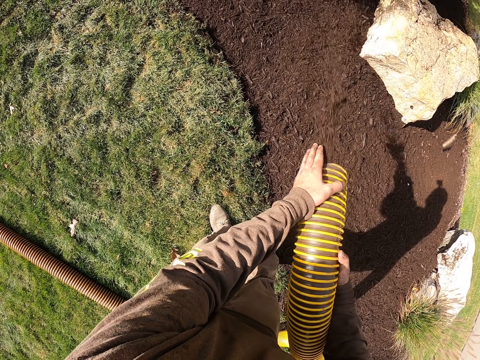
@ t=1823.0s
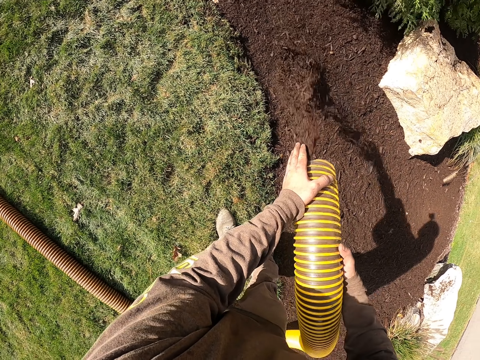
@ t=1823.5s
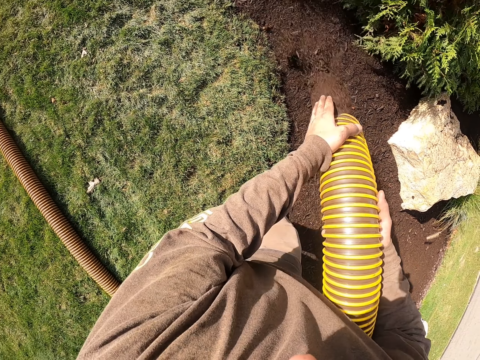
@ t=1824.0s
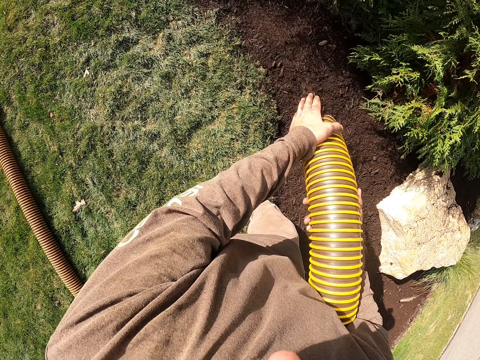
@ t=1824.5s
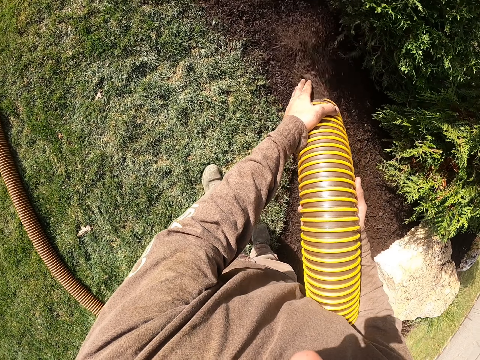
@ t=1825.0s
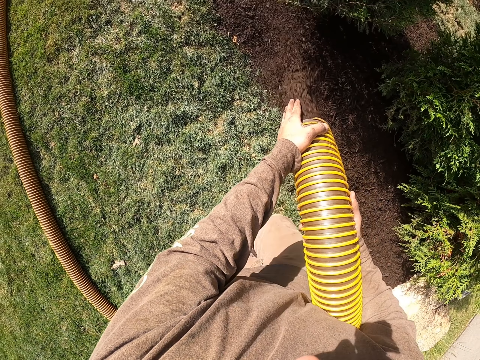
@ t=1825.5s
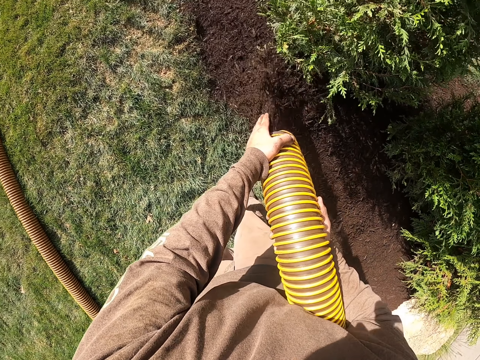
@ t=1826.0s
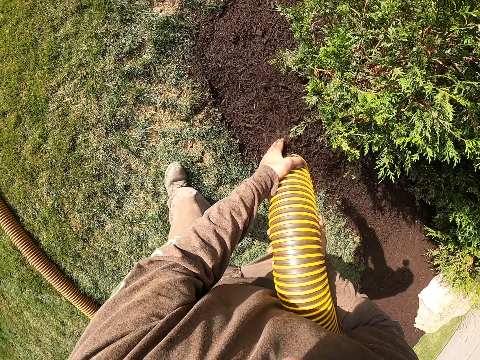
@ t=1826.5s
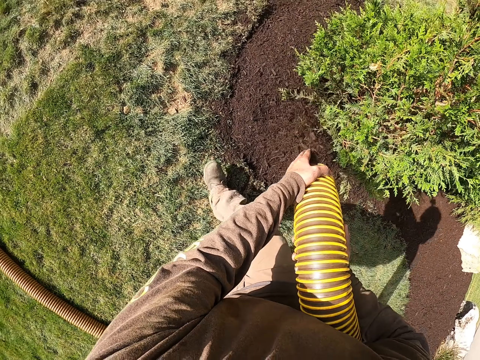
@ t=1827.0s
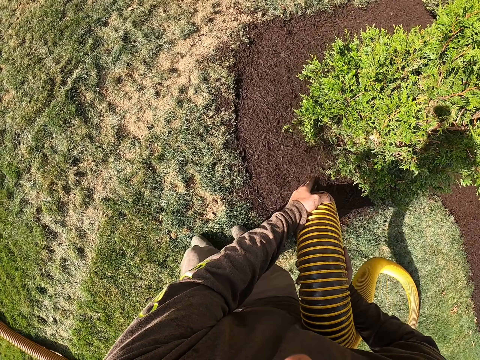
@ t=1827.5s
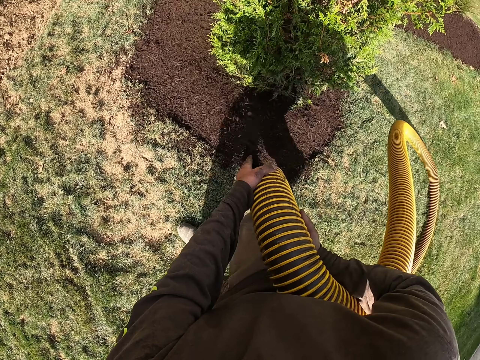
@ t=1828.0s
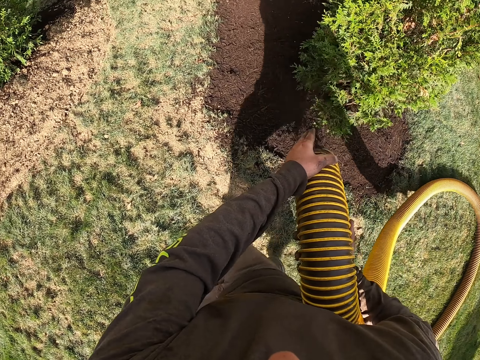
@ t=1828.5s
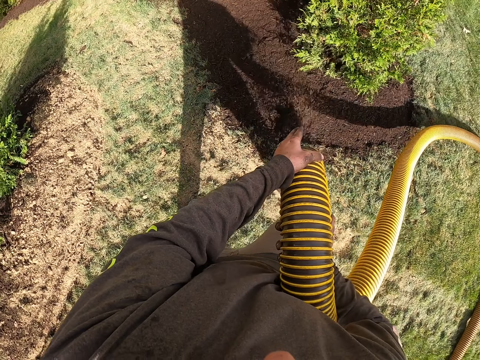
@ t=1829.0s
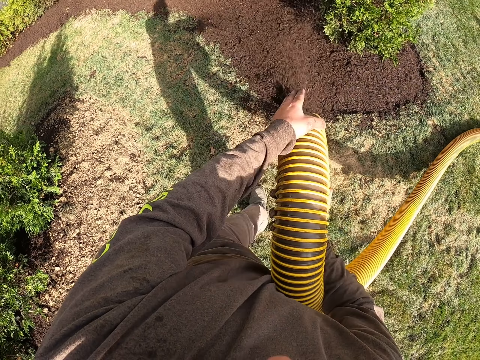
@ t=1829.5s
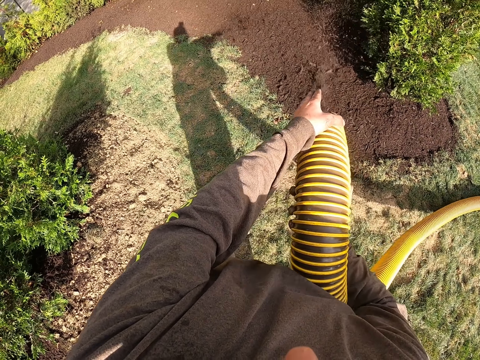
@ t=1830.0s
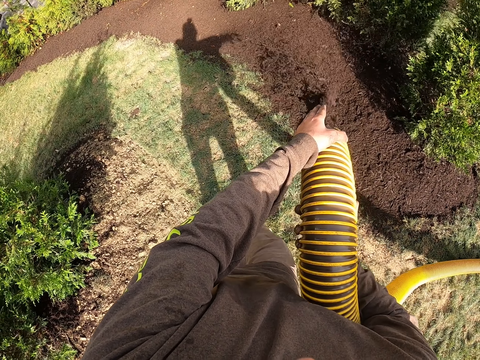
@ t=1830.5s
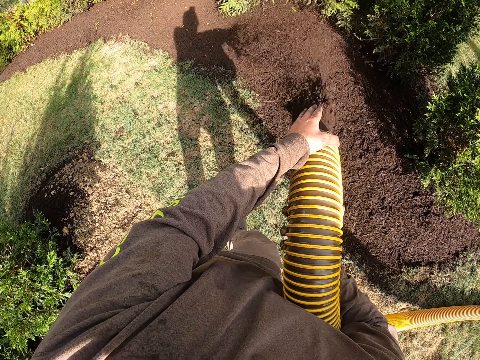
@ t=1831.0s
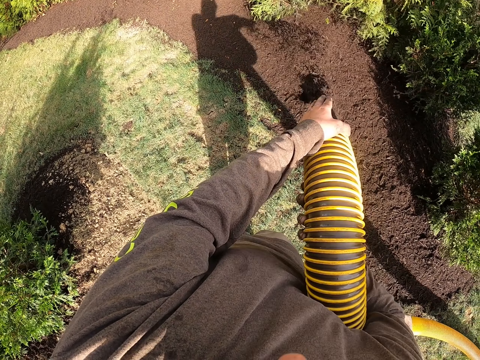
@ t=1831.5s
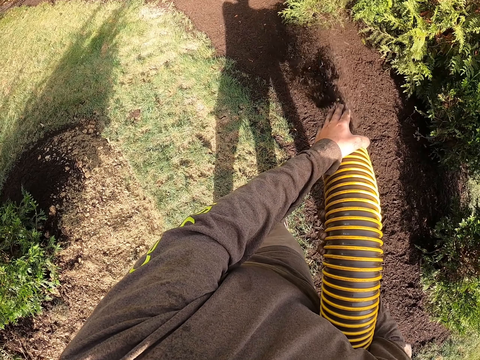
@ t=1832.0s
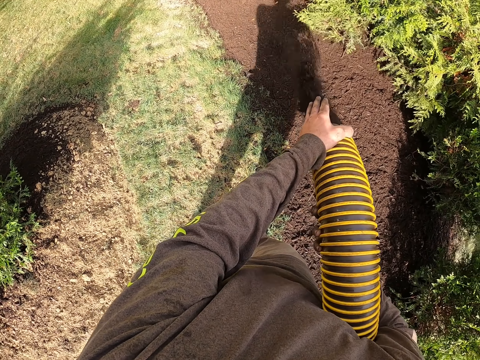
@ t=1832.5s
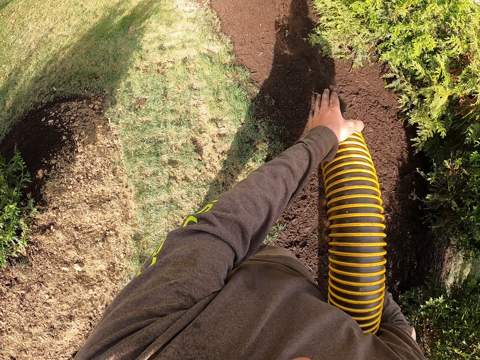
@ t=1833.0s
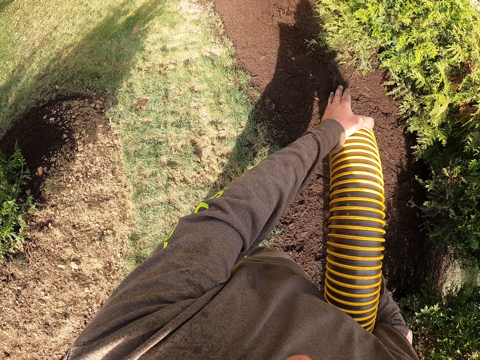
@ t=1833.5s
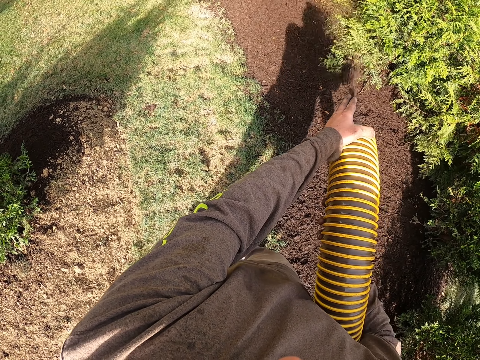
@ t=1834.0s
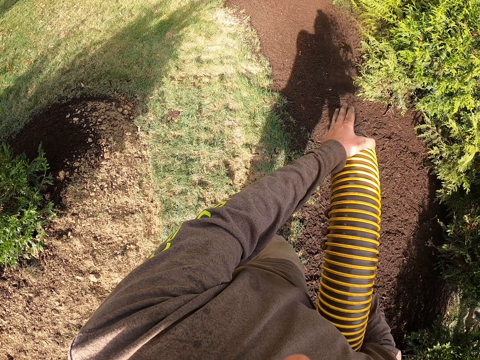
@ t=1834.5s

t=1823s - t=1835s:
The camera wearer pours soil along the plants' base on the flowerbed.

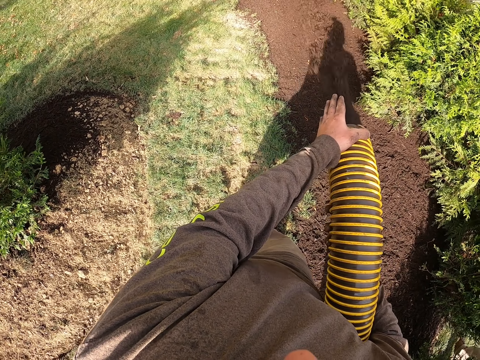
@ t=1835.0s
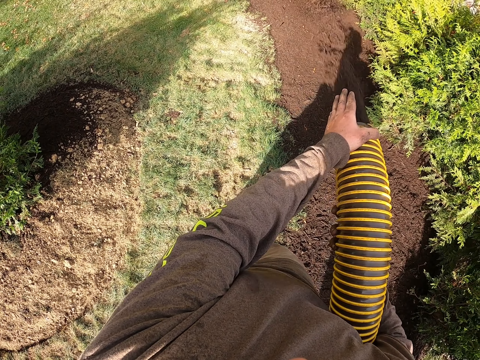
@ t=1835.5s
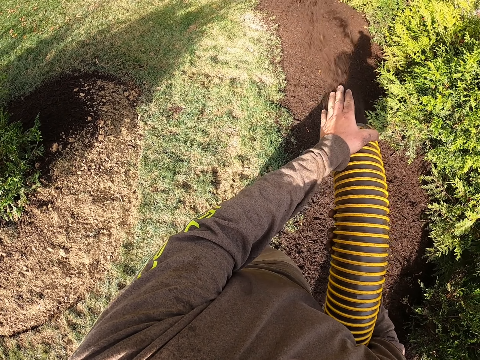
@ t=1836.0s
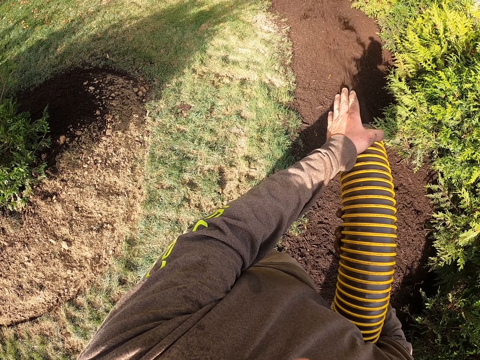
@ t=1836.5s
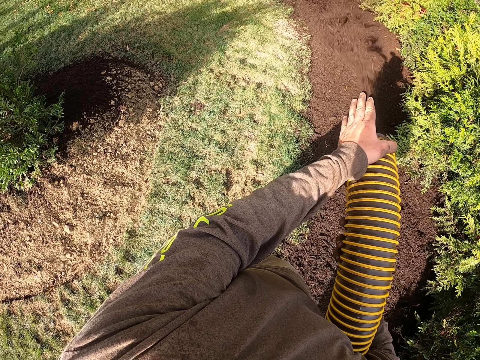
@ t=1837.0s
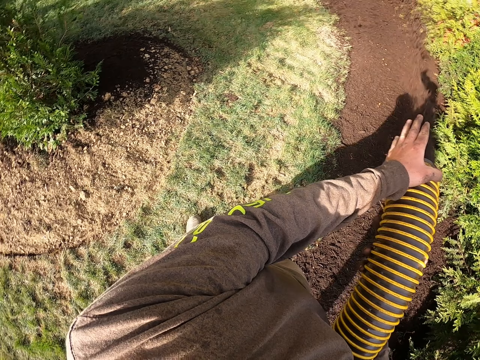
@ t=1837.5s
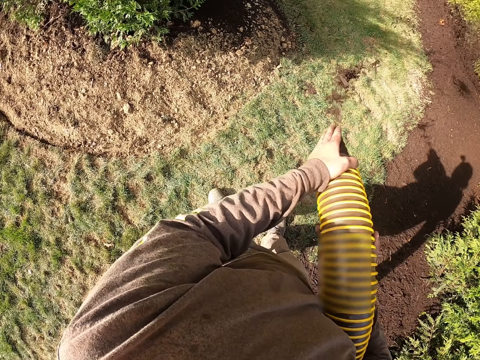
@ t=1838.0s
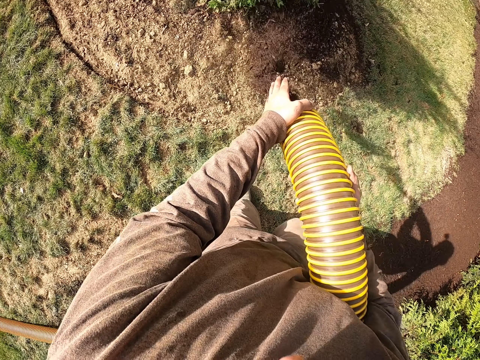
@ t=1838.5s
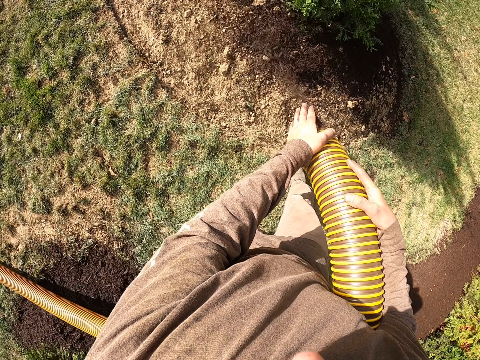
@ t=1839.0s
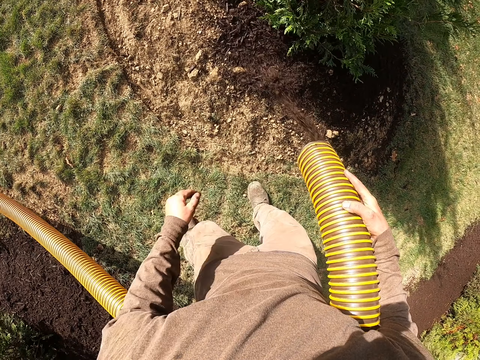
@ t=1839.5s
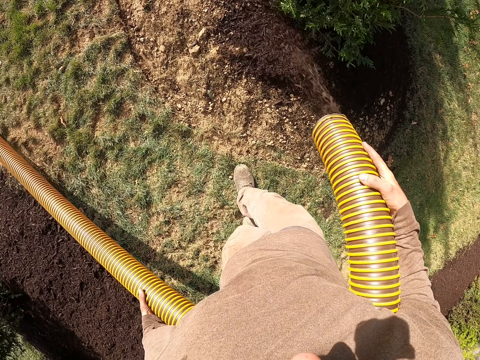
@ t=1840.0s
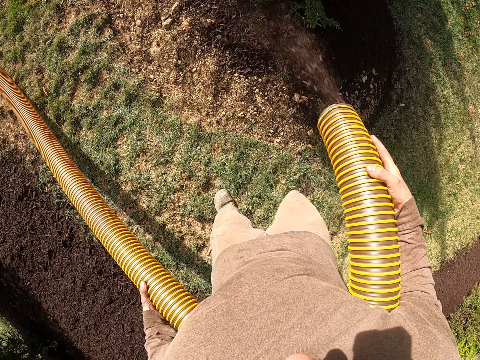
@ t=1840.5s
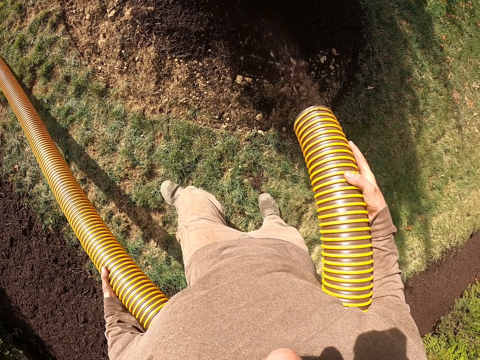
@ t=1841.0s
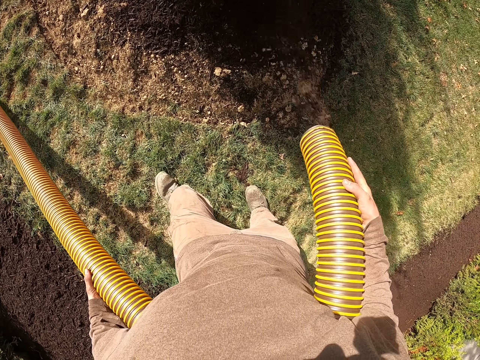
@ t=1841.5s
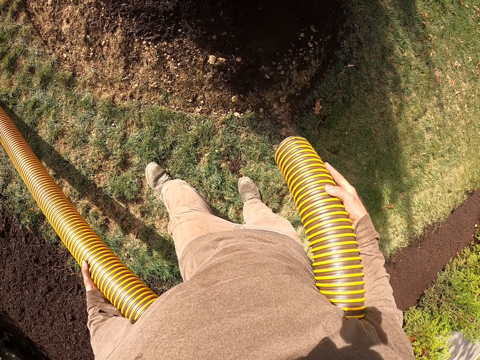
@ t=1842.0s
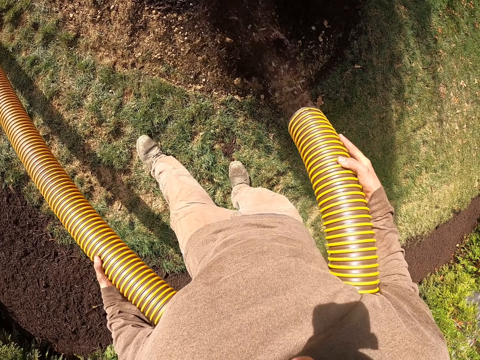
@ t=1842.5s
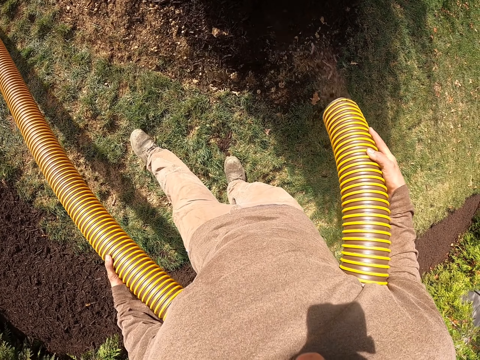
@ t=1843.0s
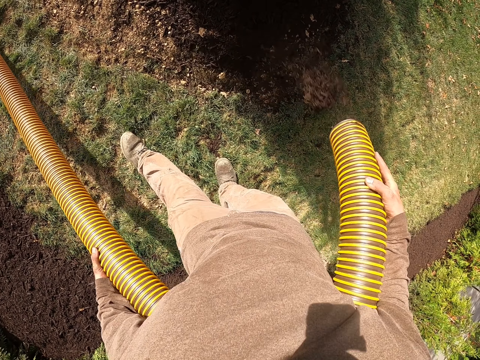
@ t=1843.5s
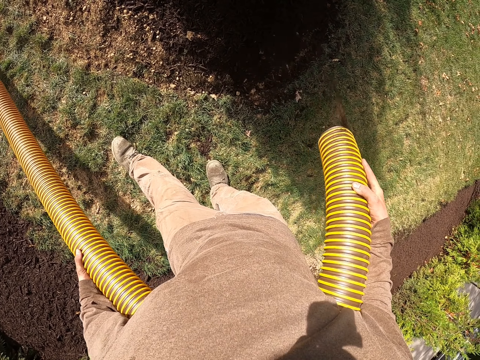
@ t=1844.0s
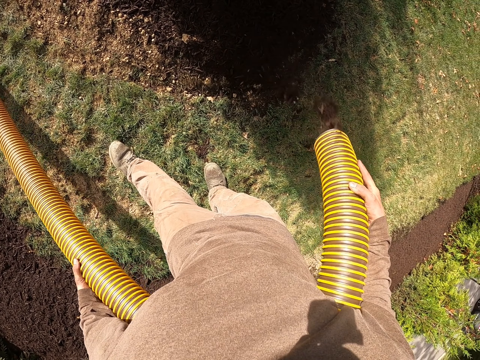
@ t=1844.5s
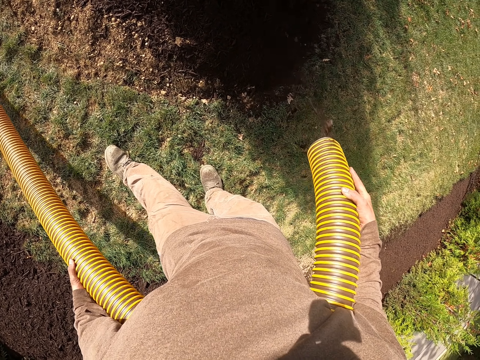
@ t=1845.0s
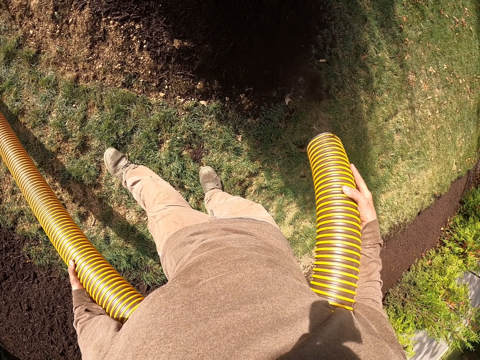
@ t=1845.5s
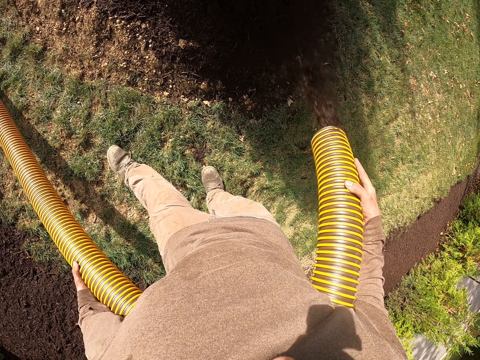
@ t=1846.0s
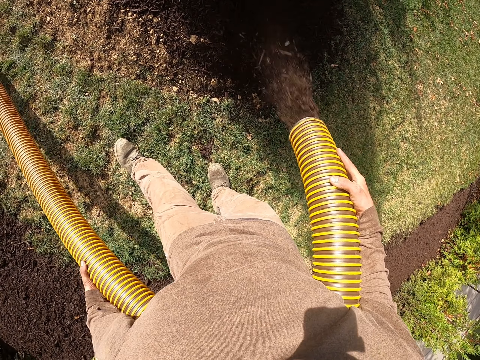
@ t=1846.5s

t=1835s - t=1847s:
The camera wearer turns to pour soil on the other garden using a pipe. They shake the pipes while pouring soil on the garden.

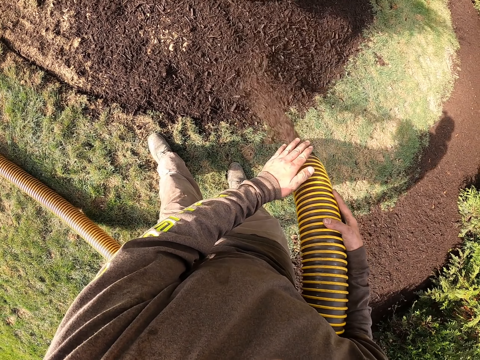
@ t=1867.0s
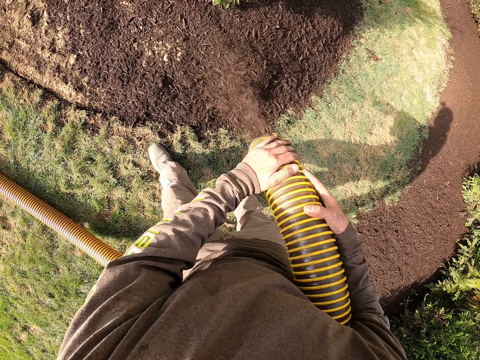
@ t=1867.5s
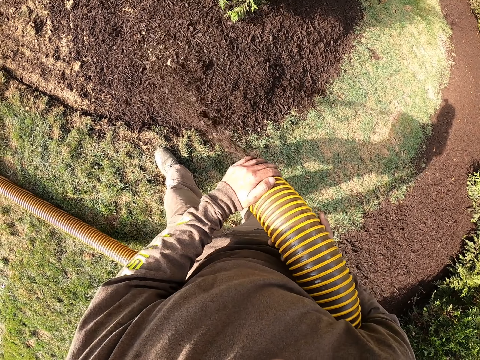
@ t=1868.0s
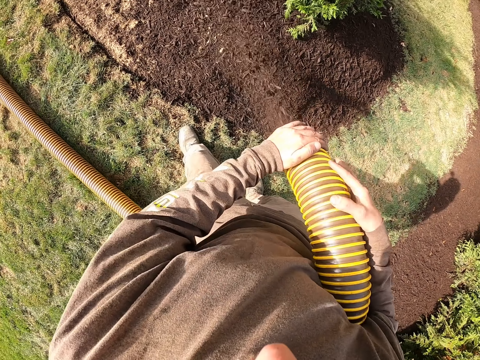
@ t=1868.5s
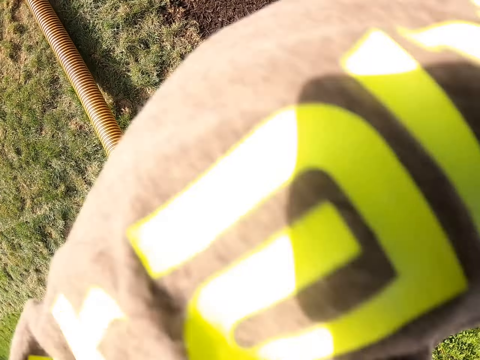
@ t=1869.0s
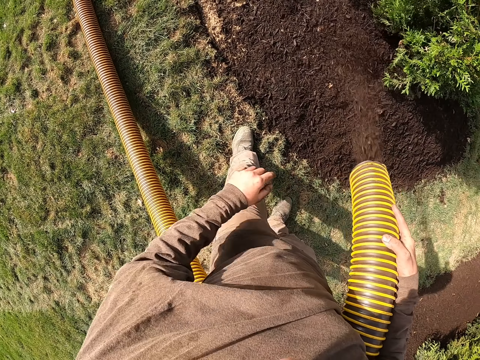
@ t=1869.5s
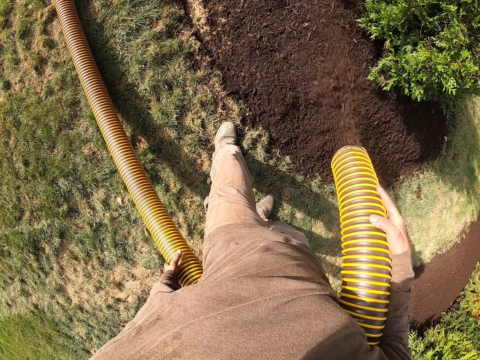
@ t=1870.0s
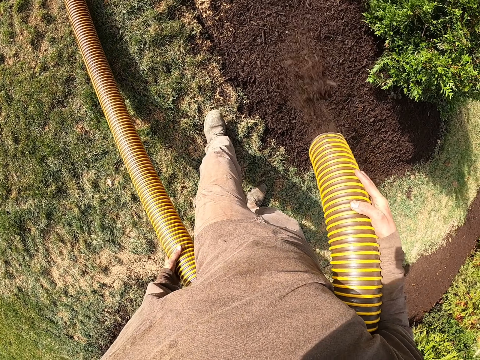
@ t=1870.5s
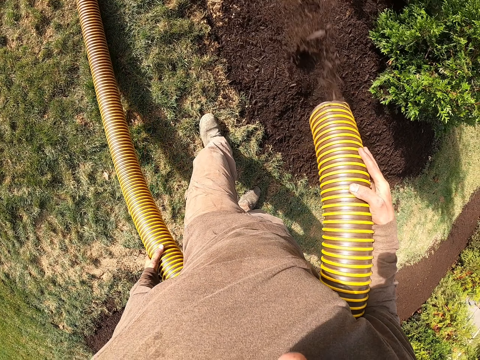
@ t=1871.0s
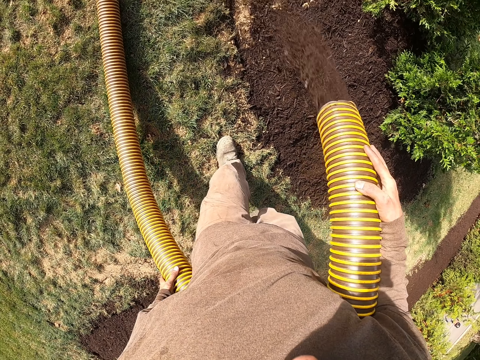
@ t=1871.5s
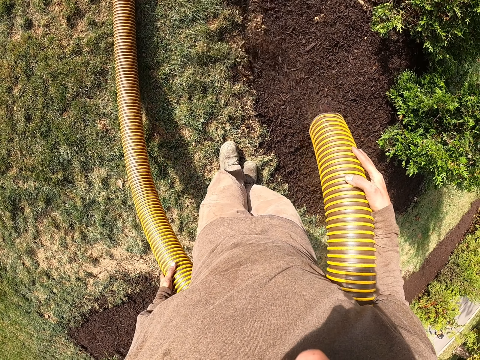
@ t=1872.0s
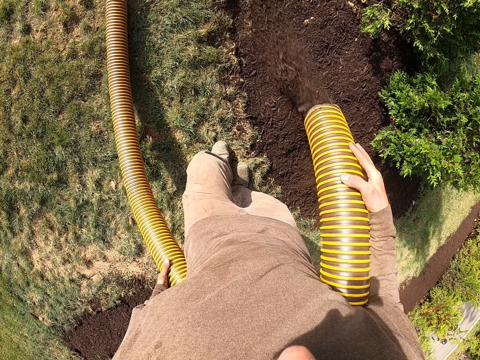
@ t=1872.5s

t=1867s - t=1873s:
The camera wearer wipes his face with his cloth with his left hand. He shakes the pipes while pouring soil on the garden, along the plants' base.
